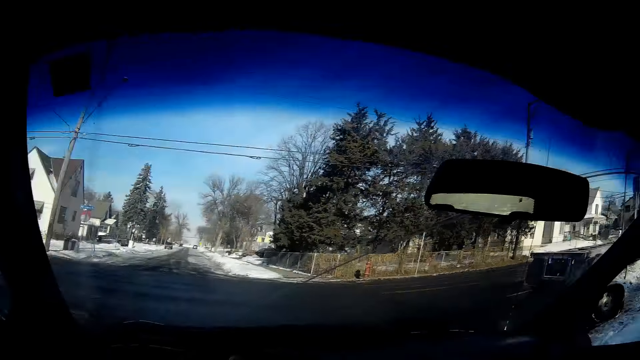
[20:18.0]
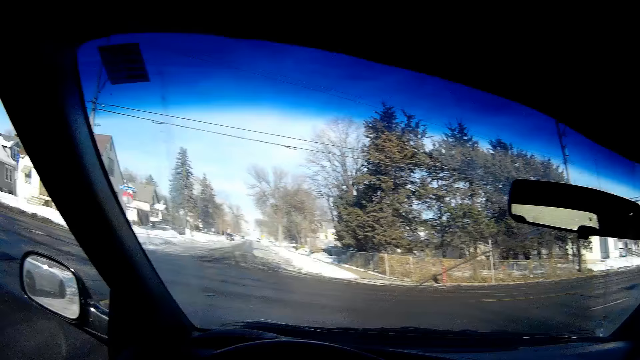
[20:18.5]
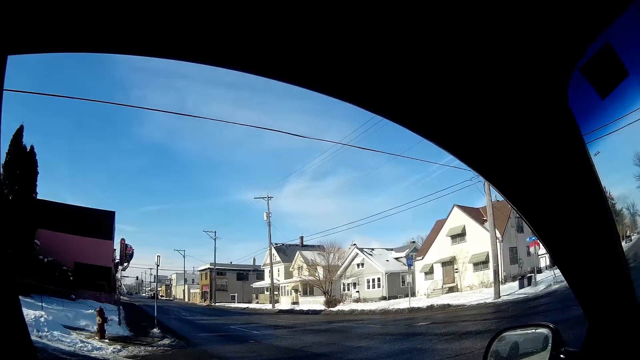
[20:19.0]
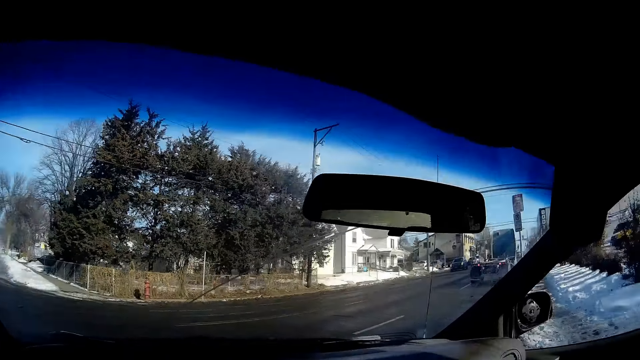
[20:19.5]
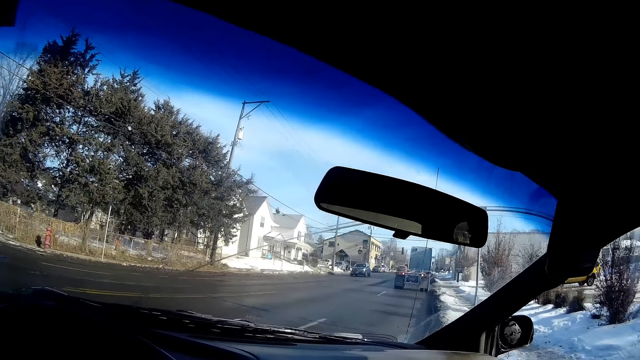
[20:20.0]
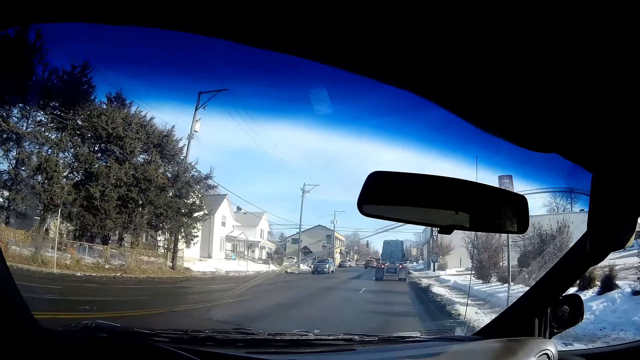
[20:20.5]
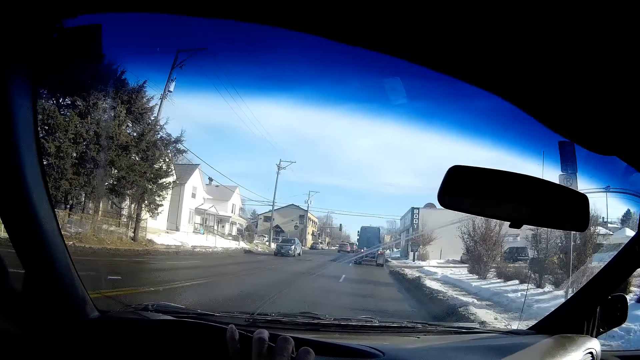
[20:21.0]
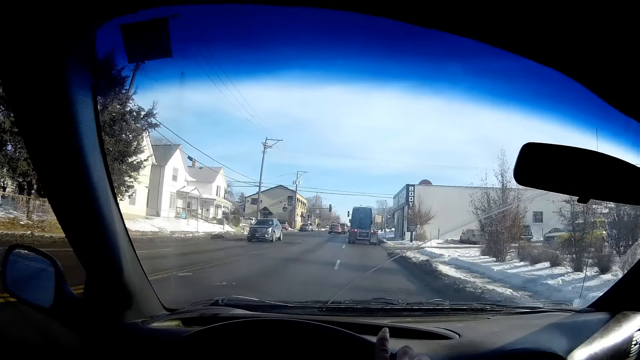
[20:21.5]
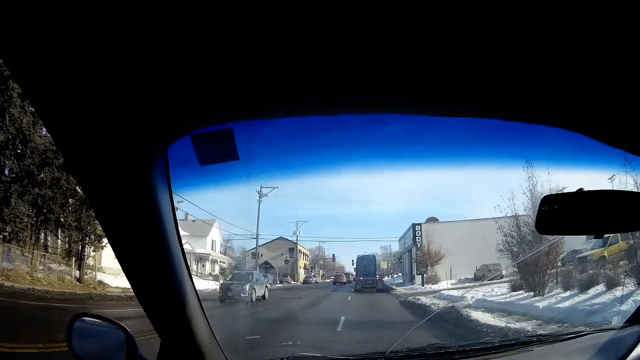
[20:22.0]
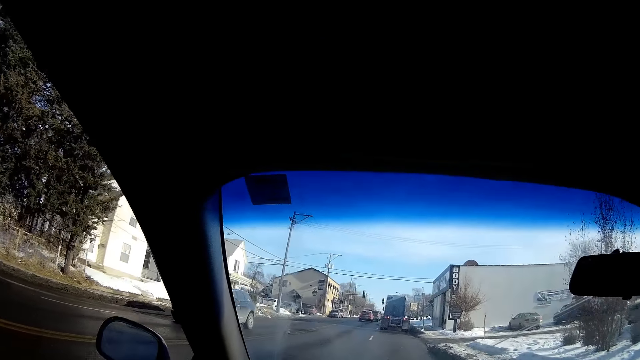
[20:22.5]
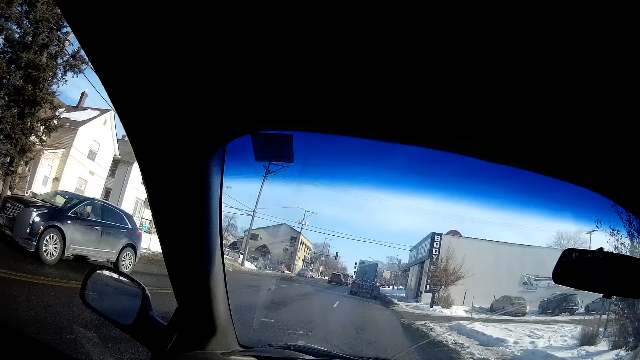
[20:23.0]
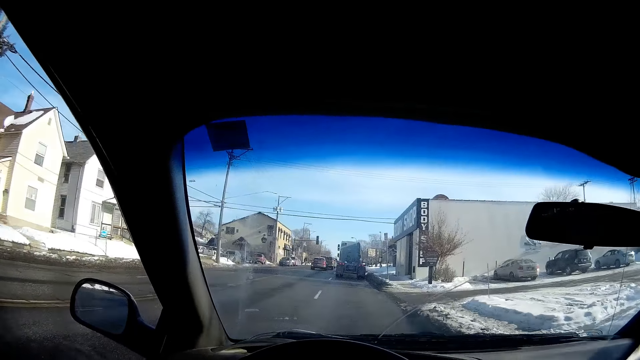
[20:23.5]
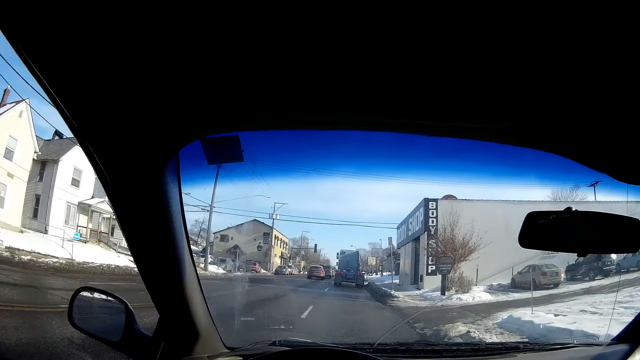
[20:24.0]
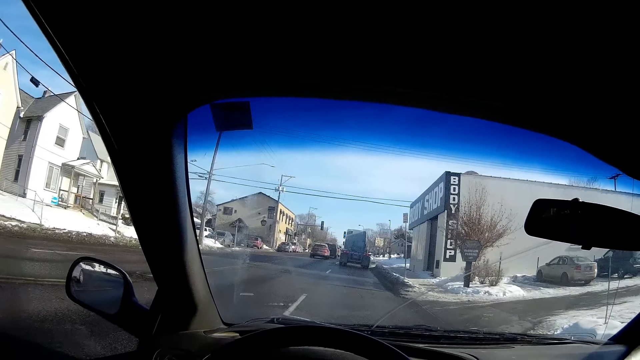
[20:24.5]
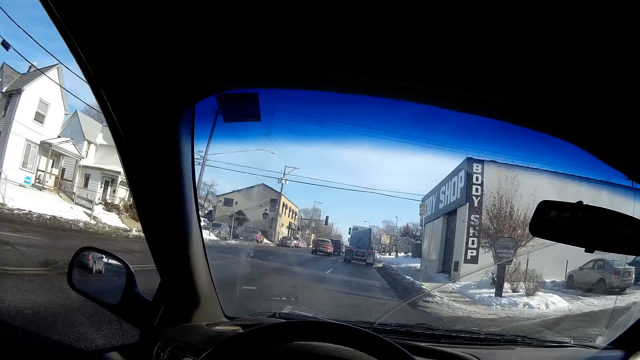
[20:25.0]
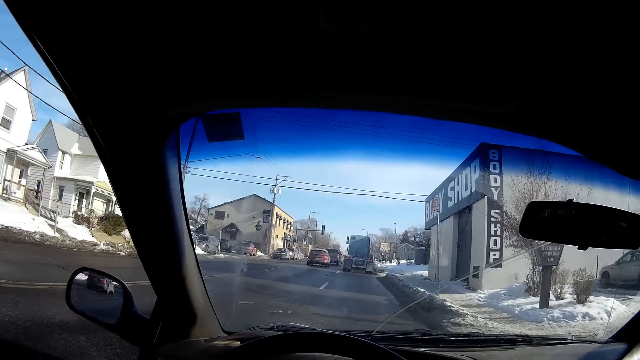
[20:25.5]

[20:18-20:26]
The camera wearer drives the car. They make a right turn.

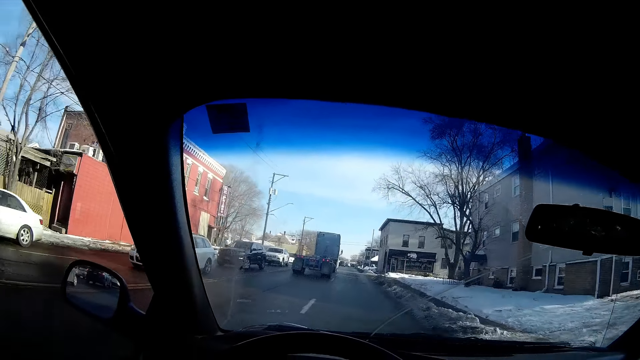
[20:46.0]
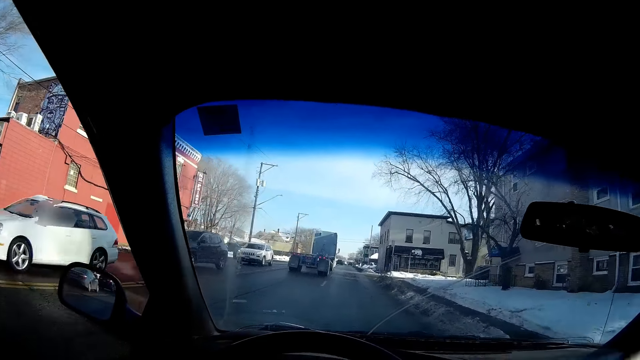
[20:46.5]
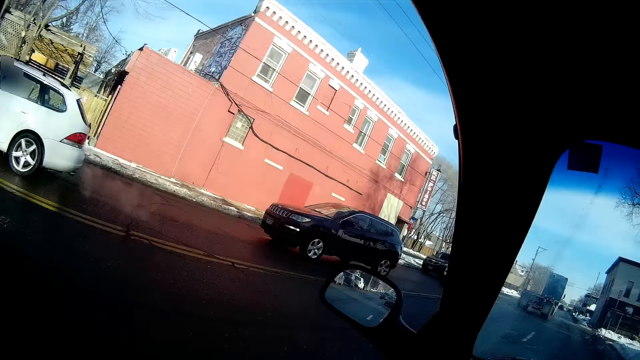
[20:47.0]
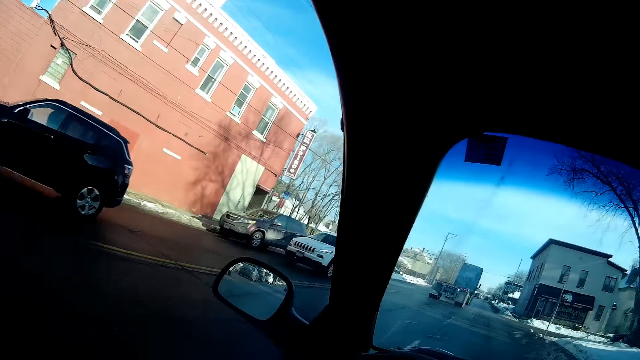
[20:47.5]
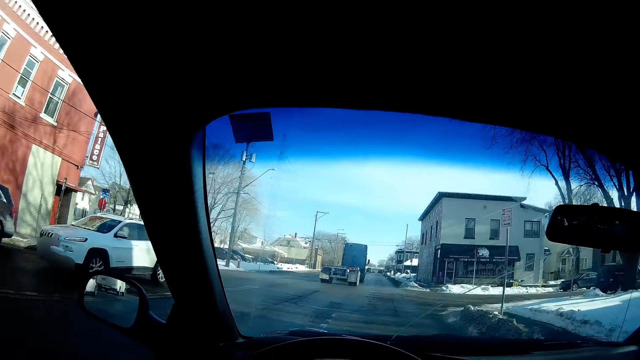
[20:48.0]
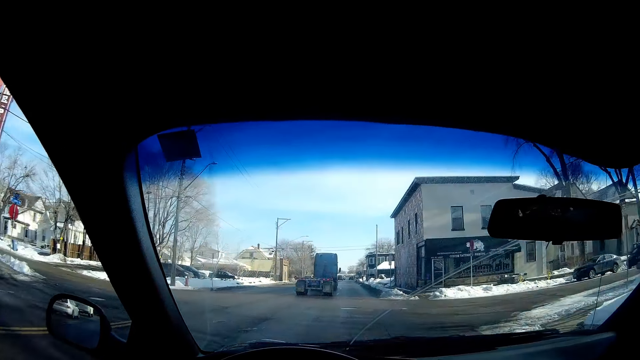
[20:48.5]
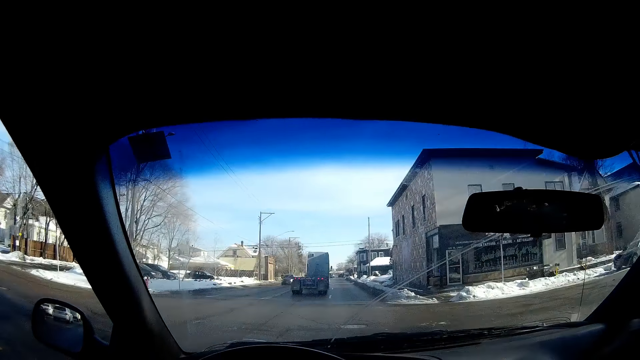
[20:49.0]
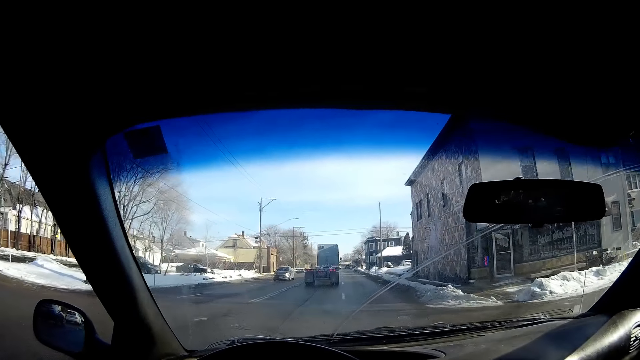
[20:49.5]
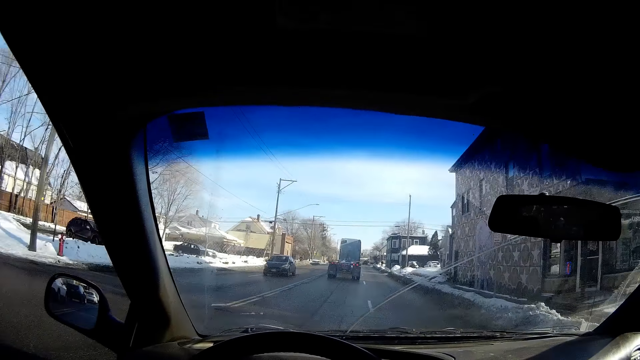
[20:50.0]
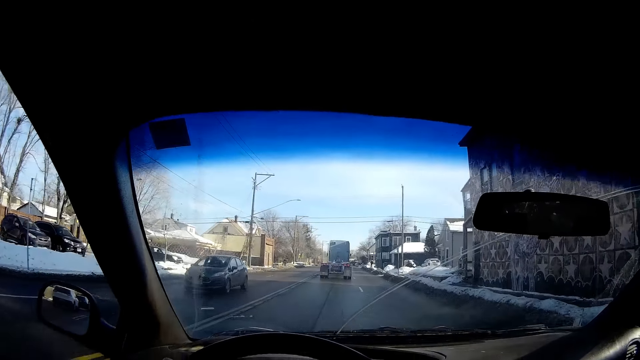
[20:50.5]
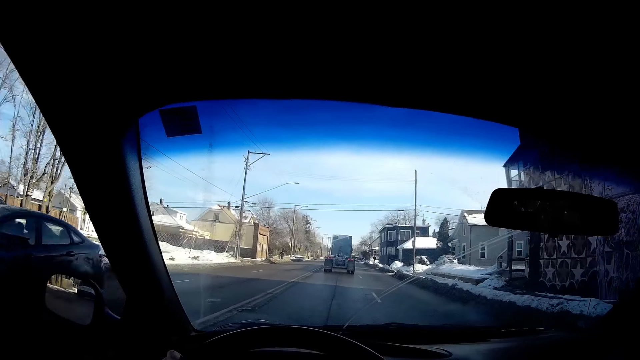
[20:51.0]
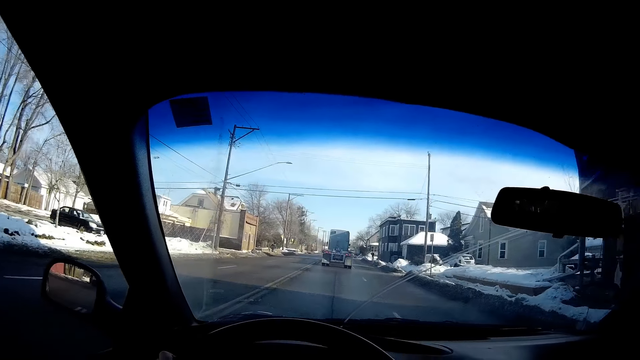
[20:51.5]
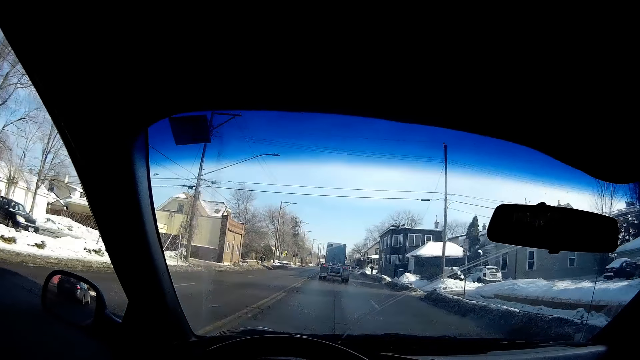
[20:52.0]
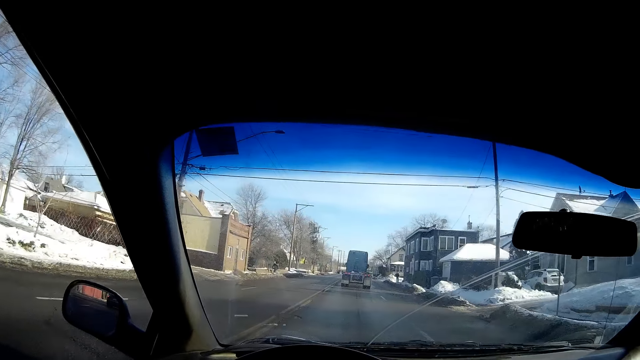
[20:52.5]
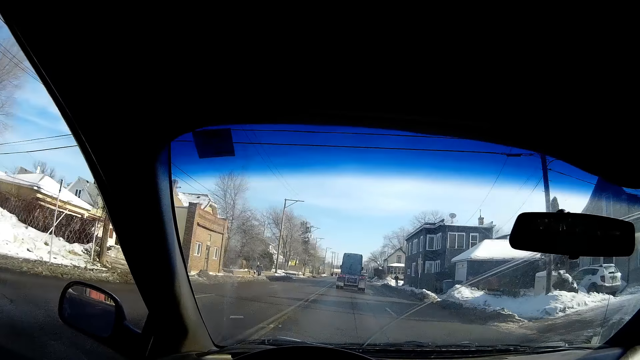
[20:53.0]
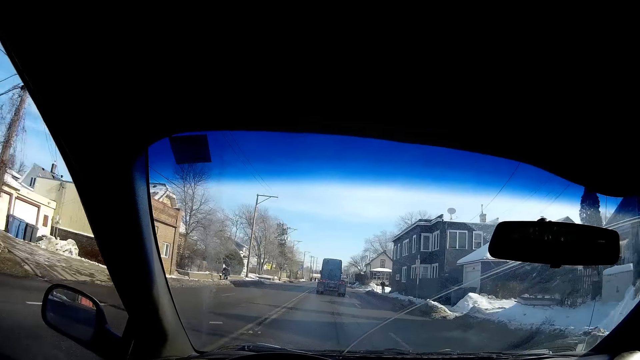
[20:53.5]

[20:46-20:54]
The camera wearer looks around the road. They drive the car.
